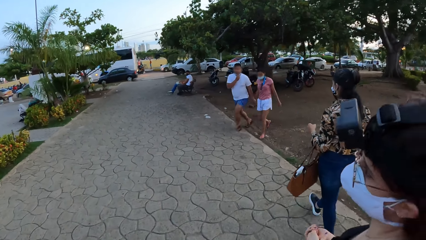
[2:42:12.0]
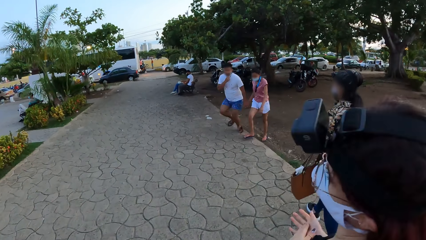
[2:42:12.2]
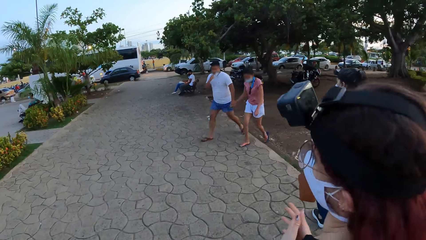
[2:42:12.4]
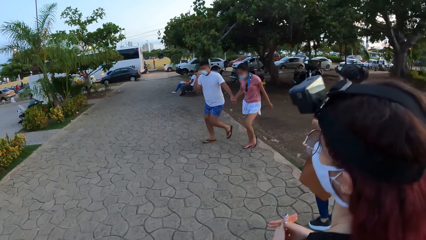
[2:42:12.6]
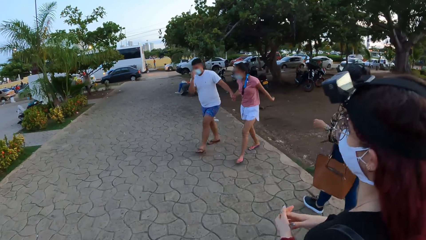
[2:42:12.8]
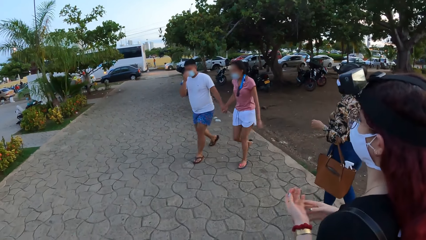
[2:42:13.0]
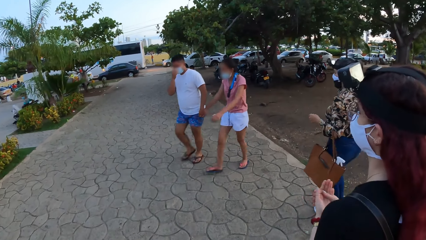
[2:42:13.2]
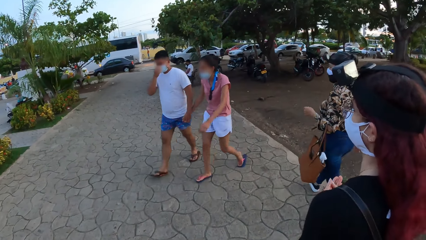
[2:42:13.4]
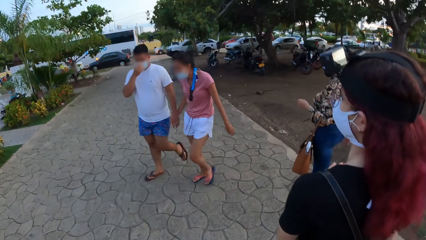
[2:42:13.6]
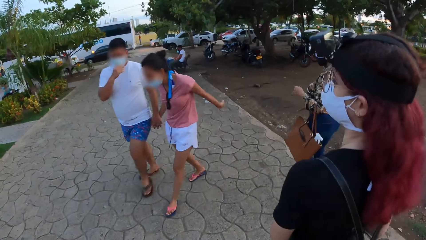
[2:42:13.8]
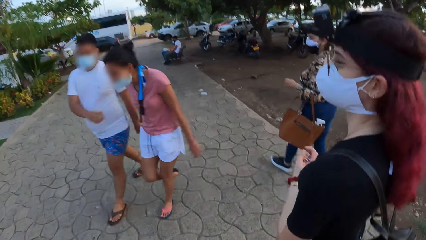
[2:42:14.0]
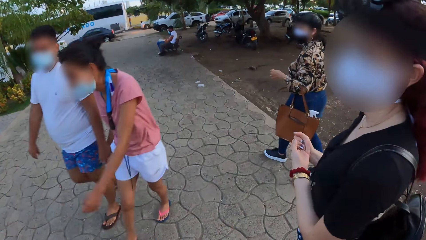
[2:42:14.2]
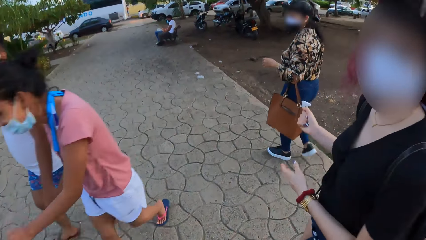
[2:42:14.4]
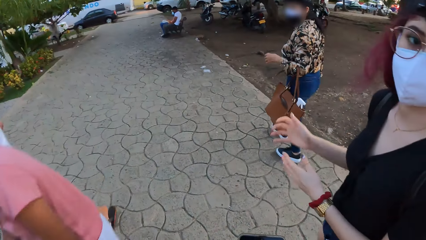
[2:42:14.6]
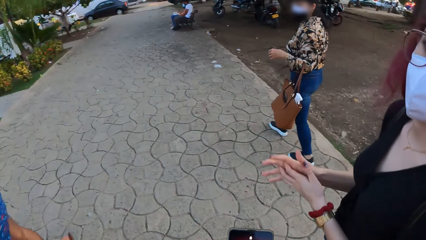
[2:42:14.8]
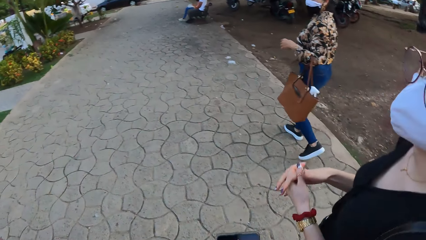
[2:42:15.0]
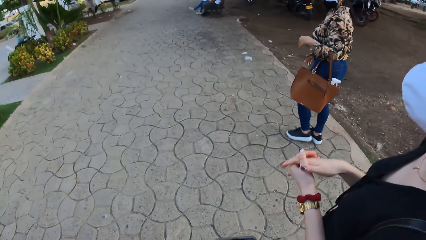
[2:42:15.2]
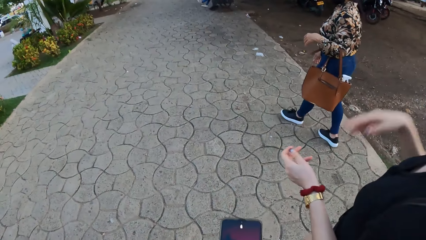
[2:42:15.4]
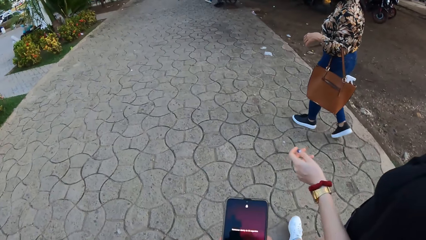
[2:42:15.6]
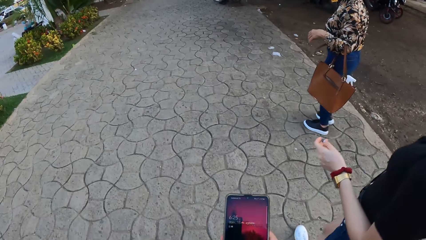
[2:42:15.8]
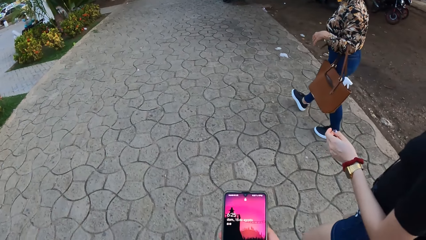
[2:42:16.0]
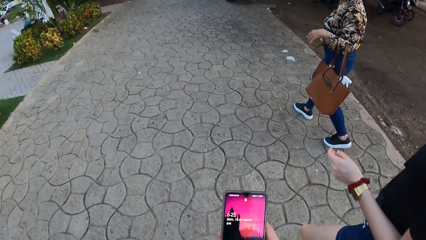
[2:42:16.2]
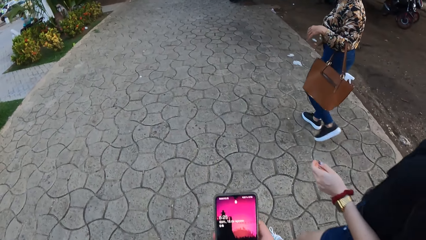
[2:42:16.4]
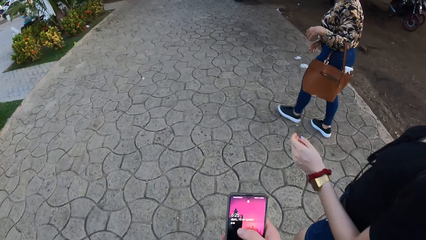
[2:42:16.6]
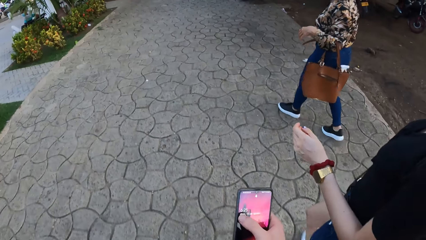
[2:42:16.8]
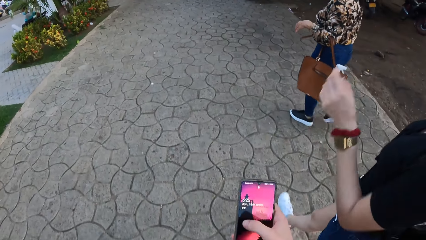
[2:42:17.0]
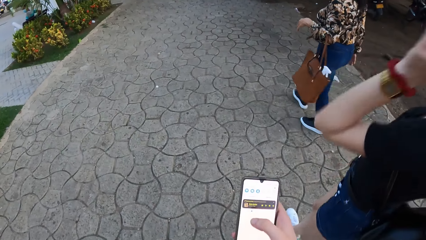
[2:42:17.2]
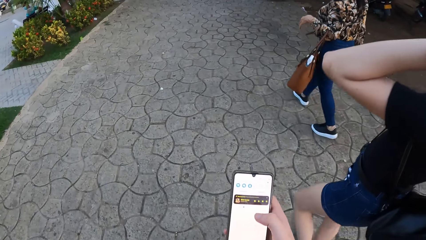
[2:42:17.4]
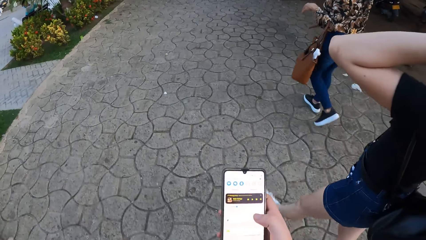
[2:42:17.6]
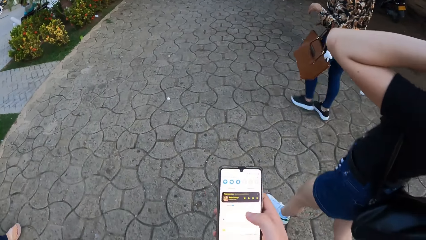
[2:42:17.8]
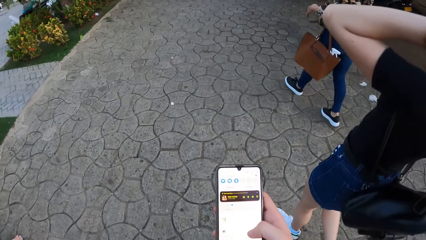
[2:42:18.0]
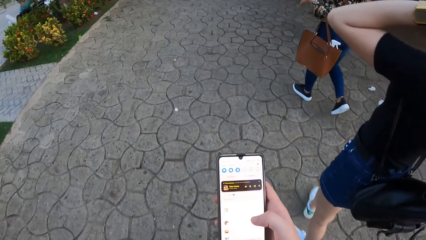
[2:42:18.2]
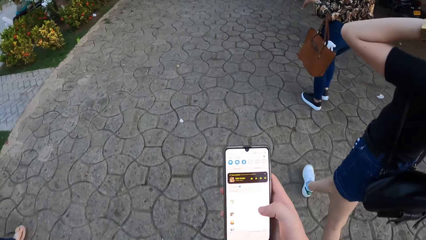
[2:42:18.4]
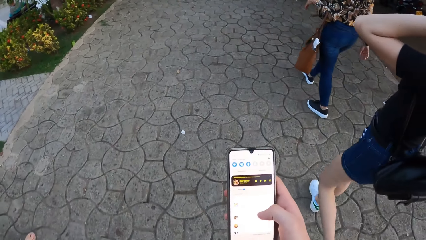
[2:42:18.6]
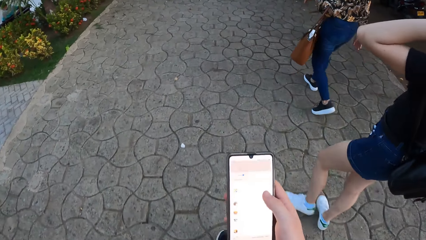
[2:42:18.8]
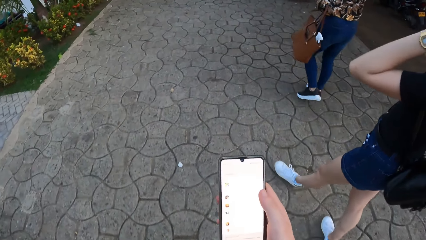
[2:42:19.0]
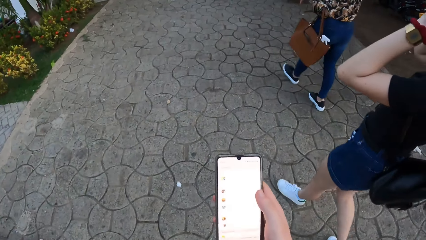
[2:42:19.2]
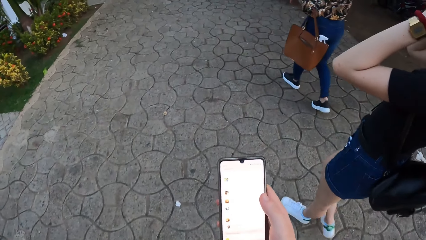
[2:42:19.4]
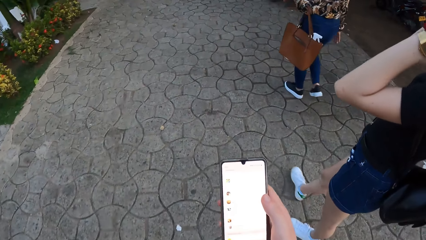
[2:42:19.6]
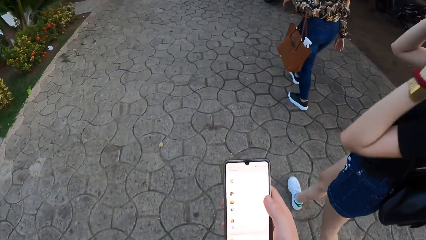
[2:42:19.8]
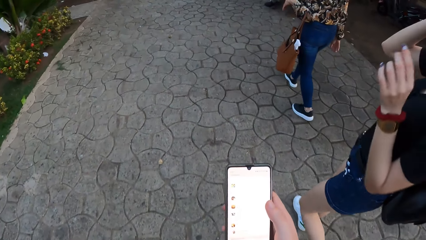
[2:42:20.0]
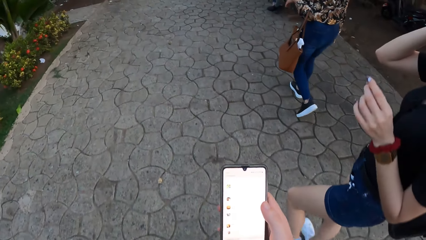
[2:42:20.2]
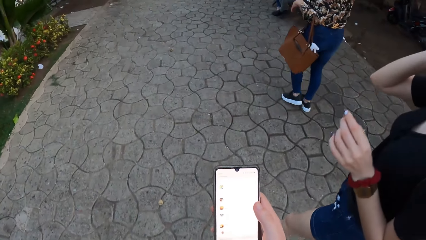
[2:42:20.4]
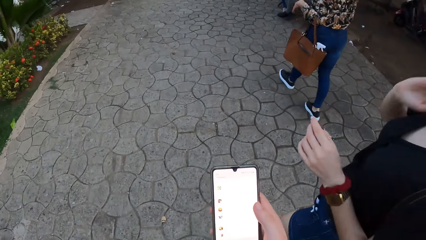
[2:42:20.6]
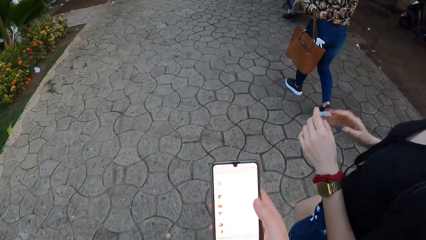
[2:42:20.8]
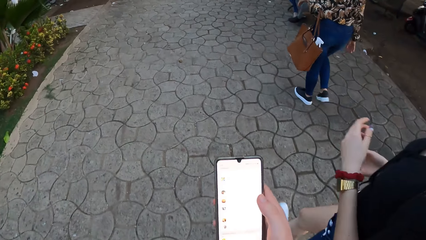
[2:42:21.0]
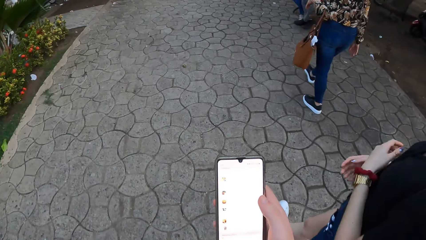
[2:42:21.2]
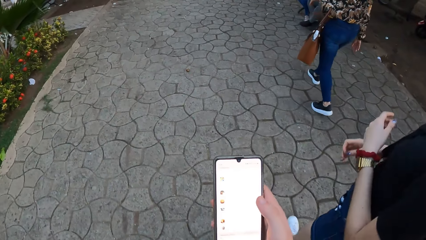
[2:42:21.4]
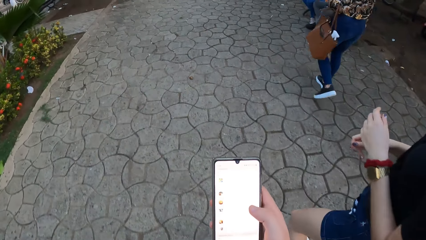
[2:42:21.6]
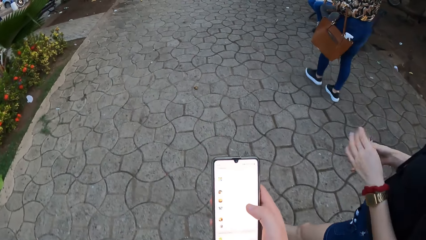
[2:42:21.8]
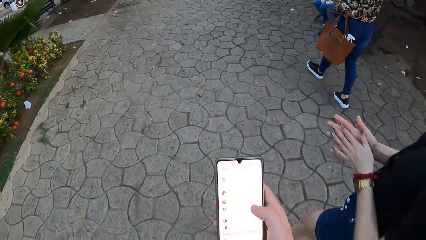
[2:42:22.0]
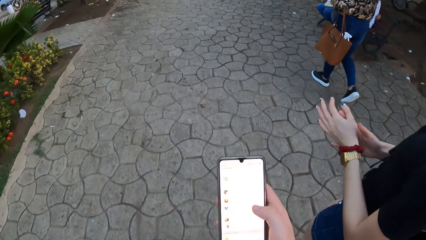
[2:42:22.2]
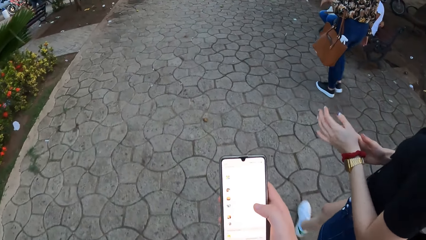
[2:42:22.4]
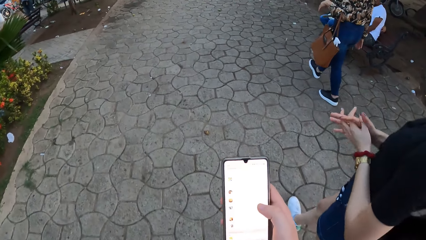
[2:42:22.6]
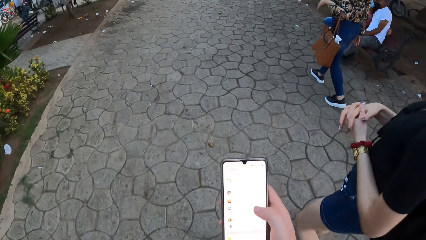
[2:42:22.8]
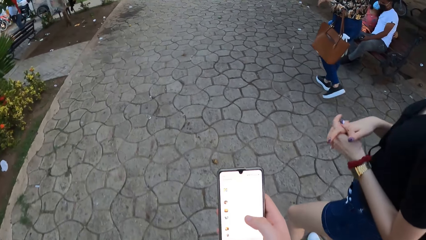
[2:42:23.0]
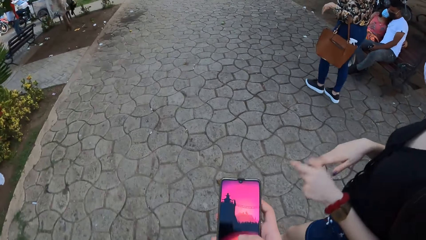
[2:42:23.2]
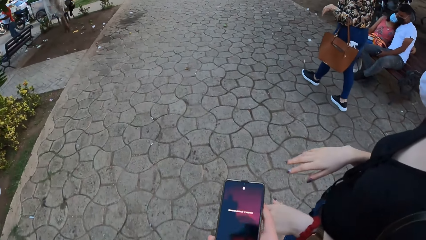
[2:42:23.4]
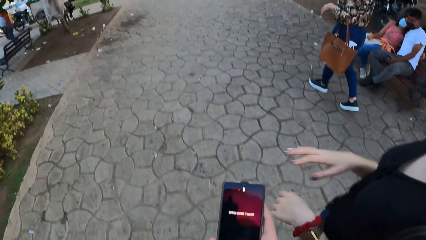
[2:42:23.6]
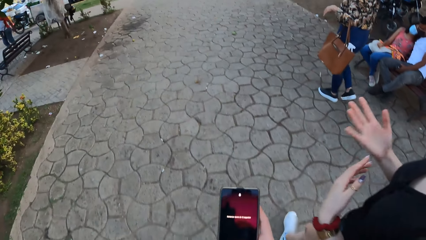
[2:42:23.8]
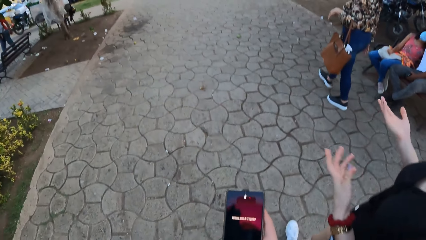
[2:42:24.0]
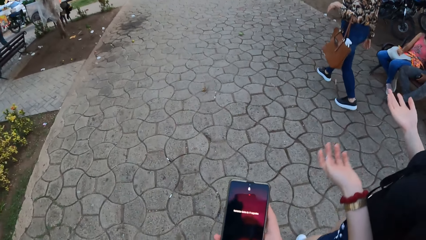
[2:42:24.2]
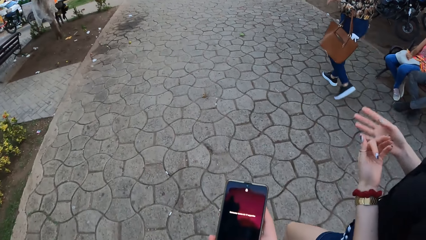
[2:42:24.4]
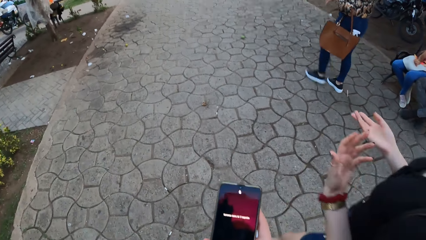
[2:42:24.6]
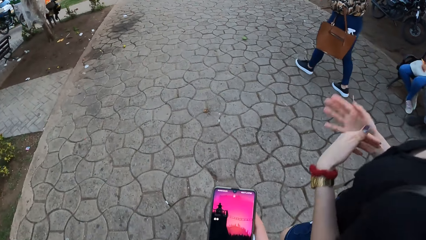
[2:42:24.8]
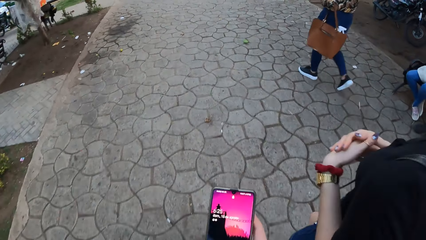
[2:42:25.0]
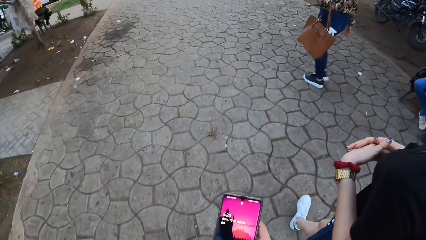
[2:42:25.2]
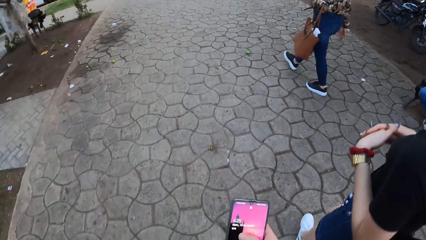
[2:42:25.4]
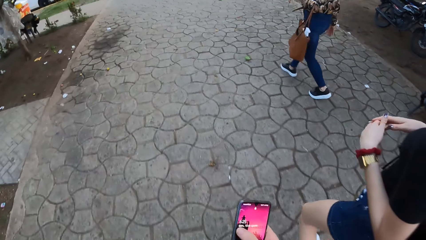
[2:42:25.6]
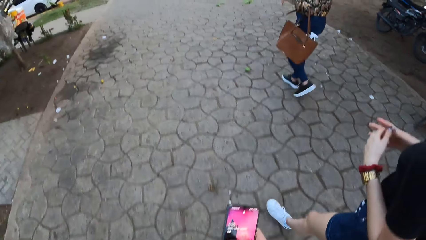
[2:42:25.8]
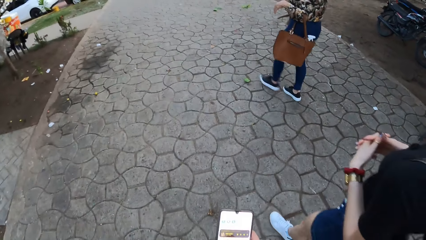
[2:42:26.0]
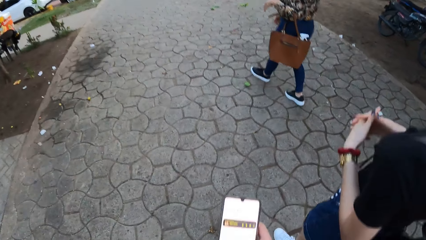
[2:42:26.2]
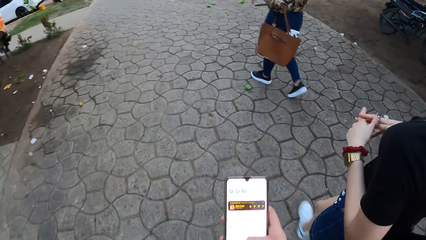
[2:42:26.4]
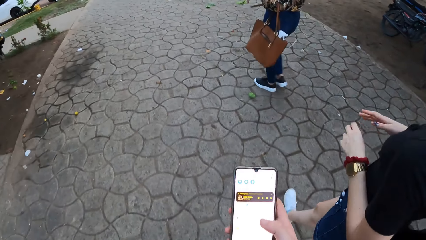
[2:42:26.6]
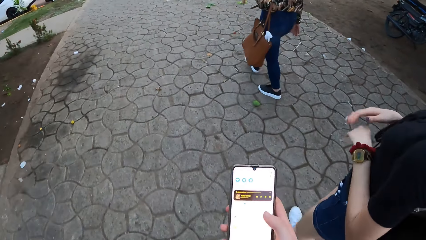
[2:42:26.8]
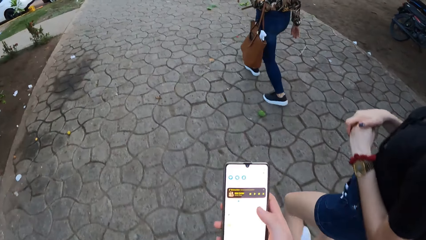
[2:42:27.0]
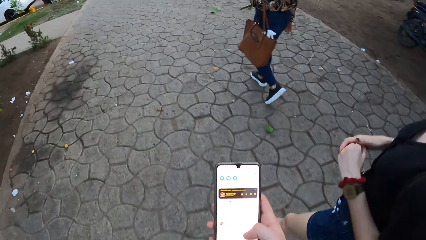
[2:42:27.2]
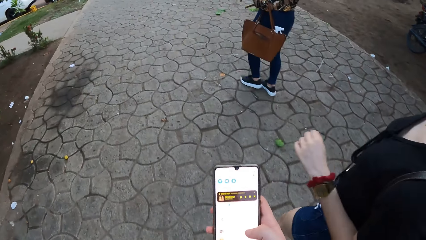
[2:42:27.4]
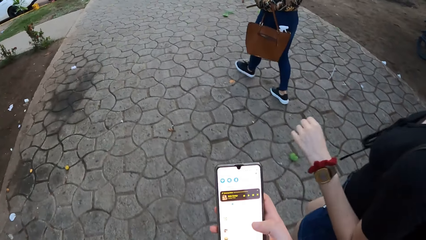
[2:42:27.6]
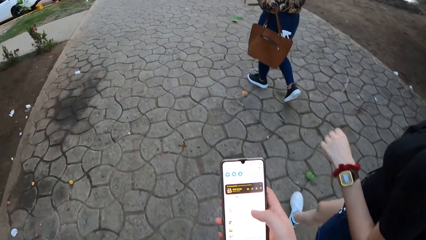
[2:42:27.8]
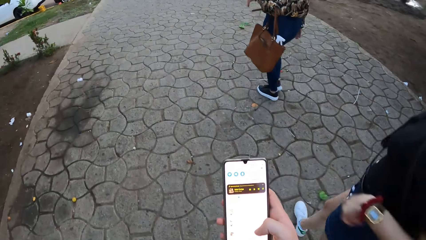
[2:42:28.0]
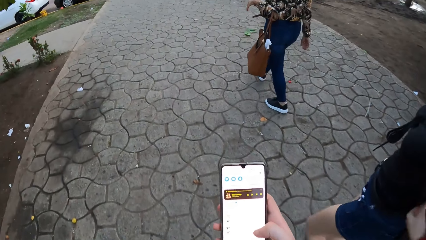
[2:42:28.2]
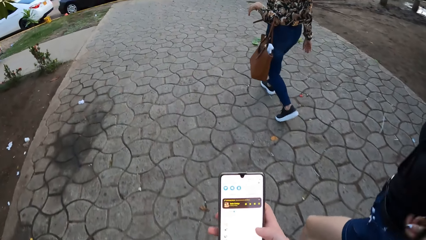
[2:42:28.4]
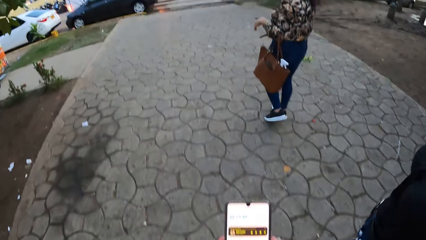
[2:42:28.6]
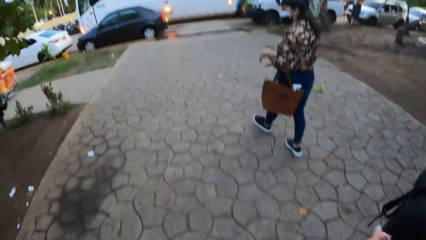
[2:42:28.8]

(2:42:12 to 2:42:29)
A woman converses with the camera wearer. The camera wearer operates a phone with her right hand.
